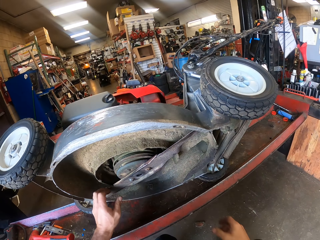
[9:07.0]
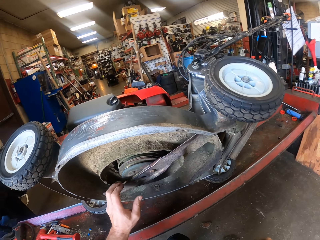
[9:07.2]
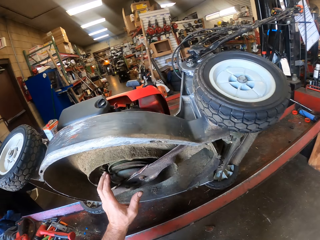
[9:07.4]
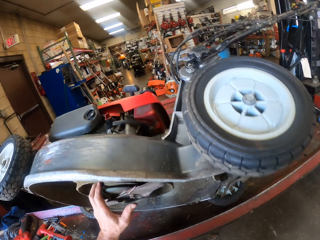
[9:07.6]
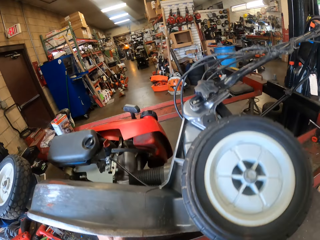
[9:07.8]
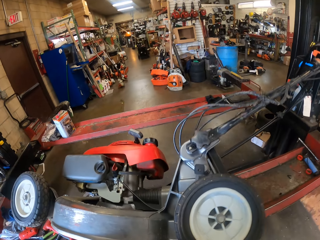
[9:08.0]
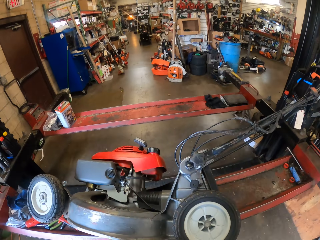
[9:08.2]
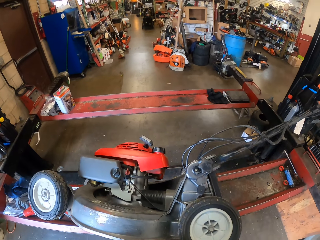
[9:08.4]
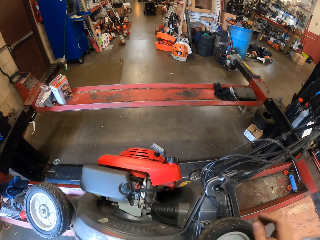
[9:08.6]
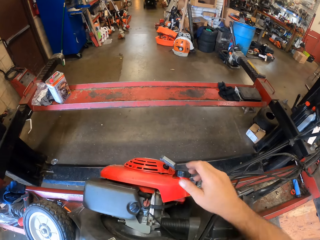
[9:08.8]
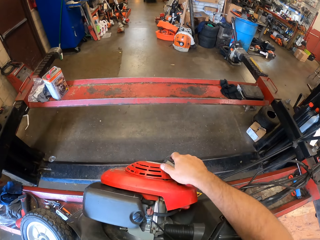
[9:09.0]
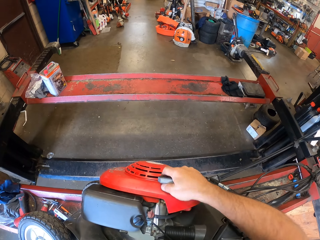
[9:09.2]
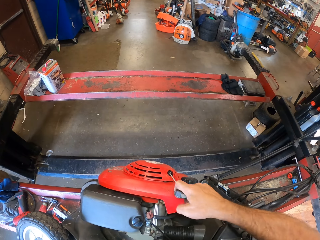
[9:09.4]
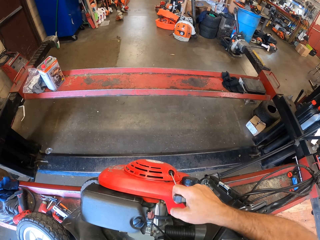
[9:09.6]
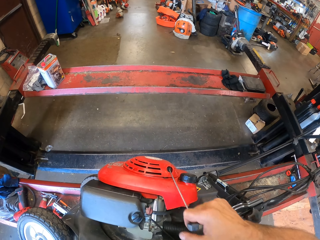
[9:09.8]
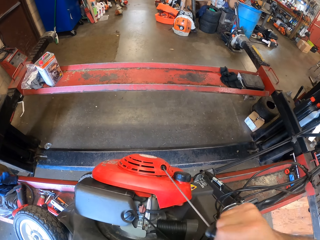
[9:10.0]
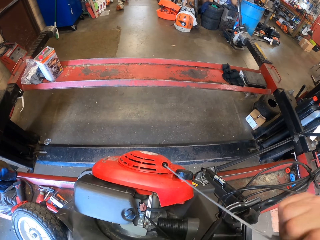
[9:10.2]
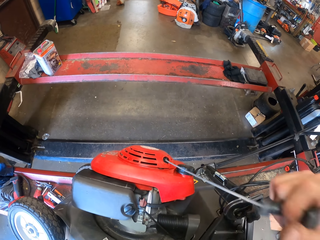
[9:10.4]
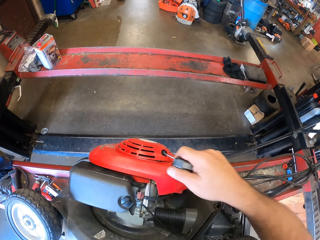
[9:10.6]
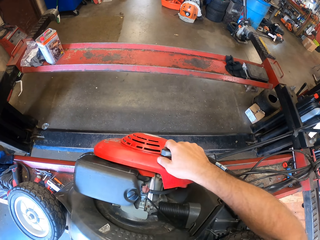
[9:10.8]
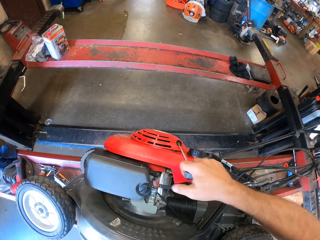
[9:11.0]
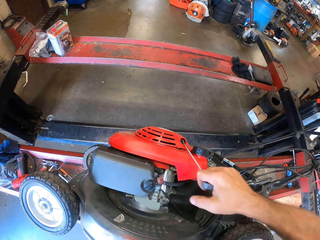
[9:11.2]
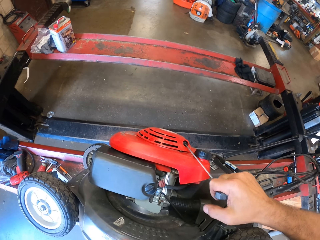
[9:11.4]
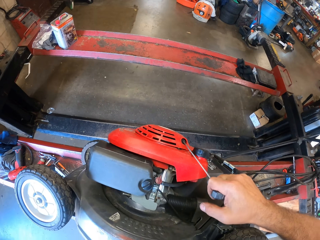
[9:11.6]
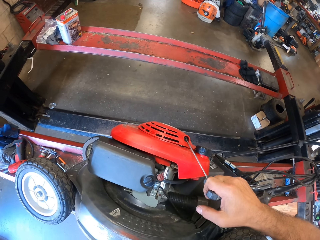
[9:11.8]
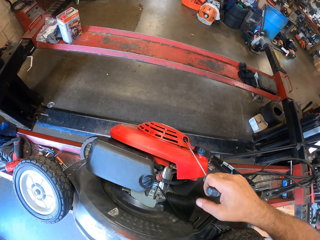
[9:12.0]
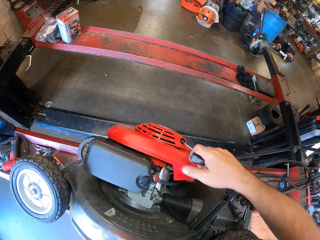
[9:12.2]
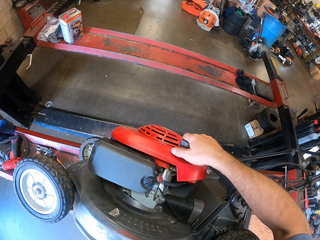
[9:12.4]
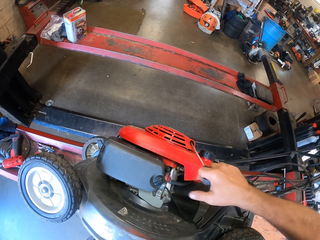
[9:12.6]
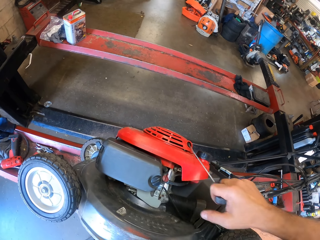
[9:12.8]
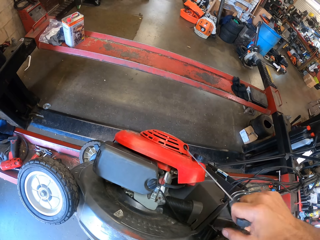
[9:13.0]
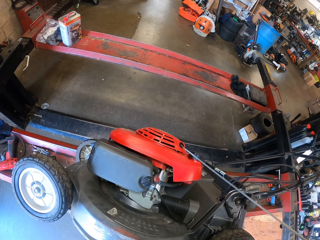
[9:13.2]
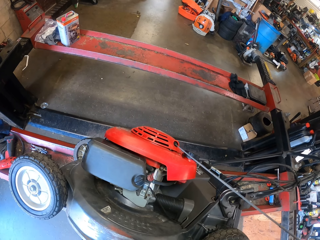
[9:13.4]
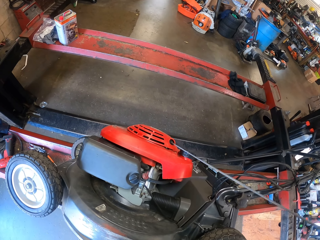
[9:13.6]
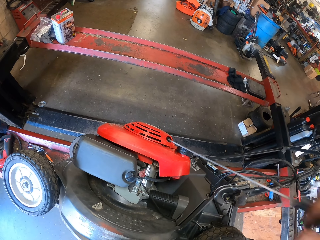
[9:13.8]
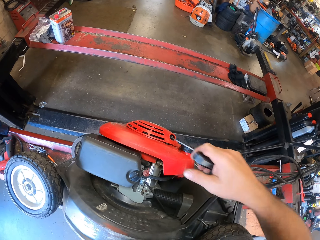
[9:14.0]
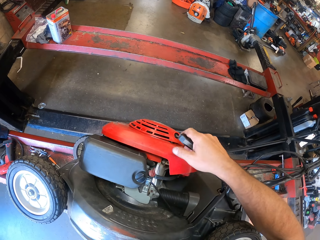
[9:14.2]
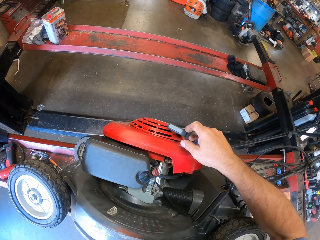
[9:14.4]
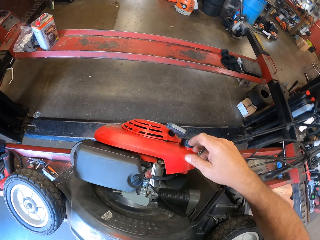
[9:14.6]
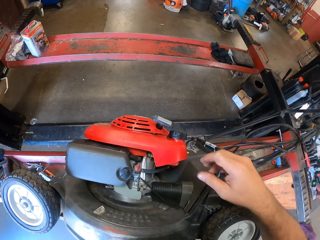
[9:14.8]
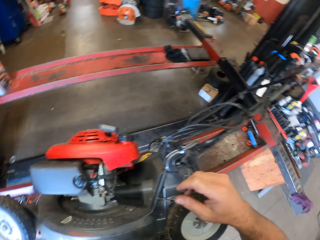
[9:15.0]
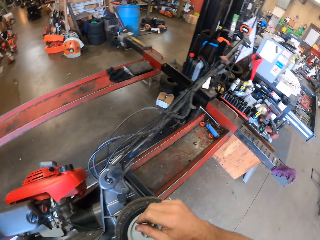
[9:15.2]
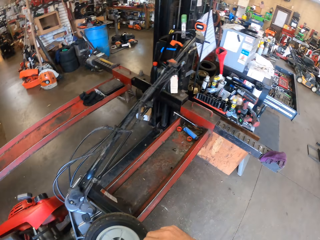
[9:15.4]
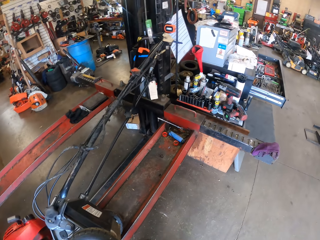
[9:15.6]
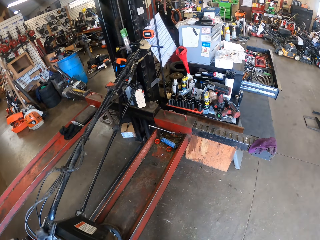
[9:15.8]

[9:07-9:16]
The camera wearer pulls the starter cord of the engine with his right hand. He pulls the lawn tractor brake. He releases the thread of the mower.

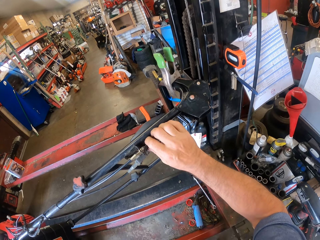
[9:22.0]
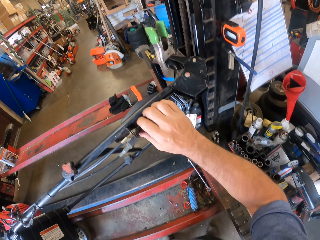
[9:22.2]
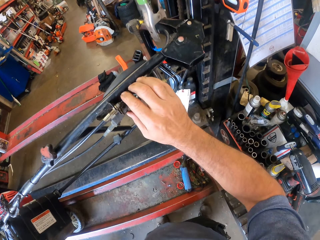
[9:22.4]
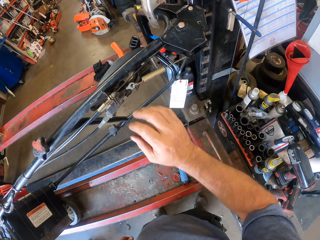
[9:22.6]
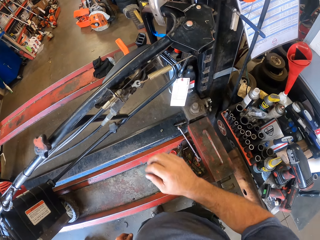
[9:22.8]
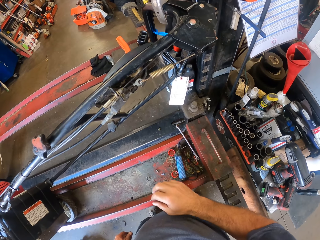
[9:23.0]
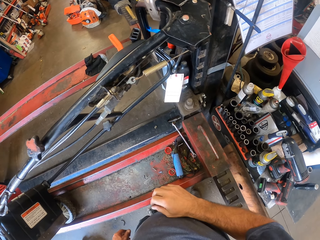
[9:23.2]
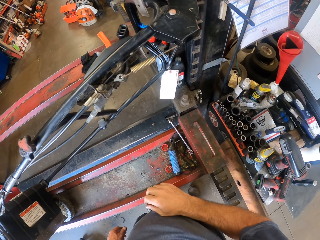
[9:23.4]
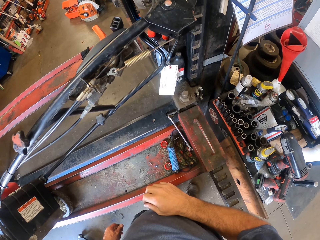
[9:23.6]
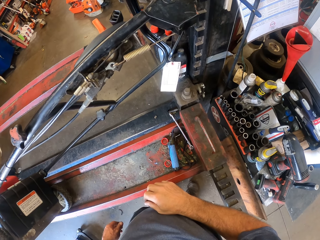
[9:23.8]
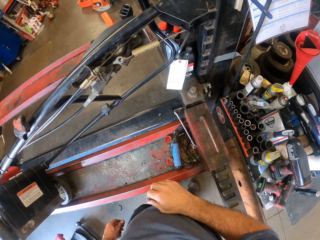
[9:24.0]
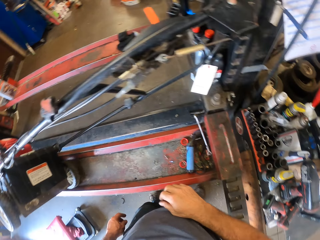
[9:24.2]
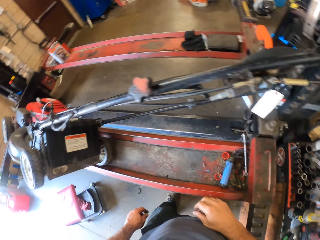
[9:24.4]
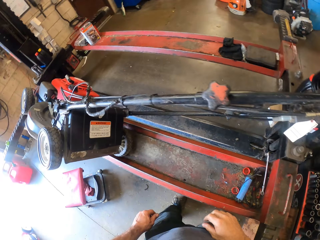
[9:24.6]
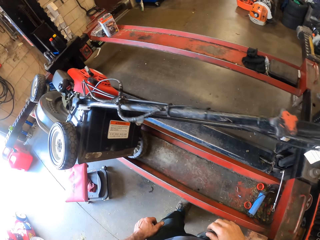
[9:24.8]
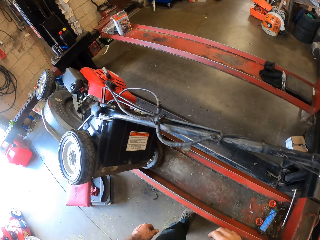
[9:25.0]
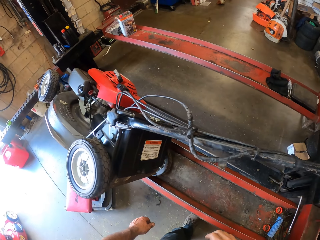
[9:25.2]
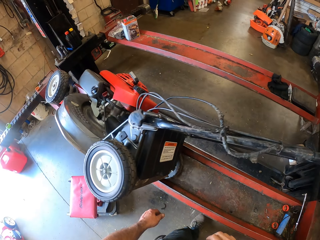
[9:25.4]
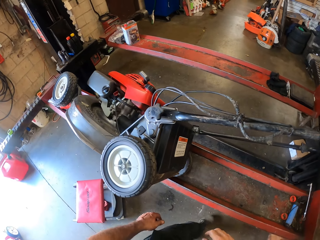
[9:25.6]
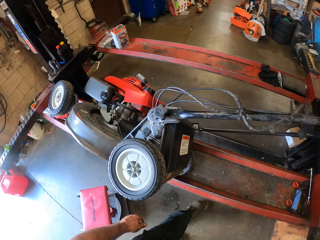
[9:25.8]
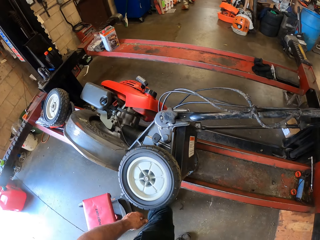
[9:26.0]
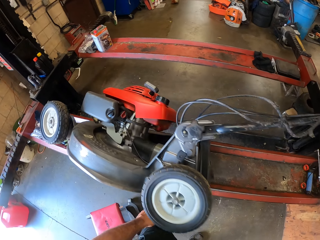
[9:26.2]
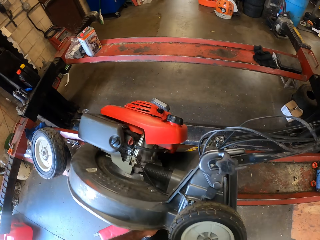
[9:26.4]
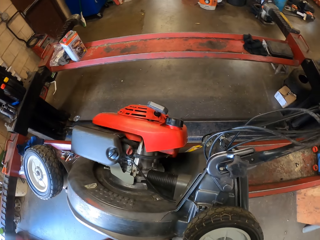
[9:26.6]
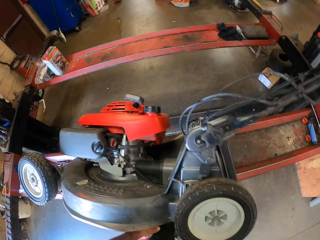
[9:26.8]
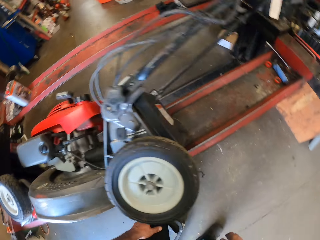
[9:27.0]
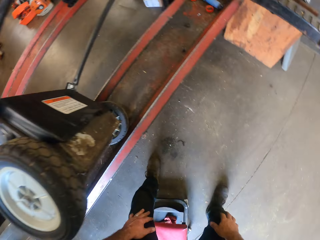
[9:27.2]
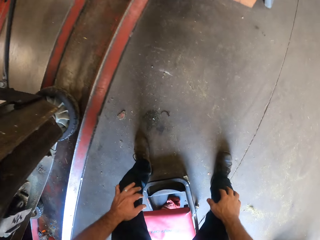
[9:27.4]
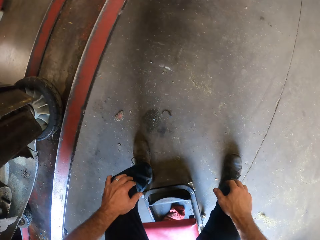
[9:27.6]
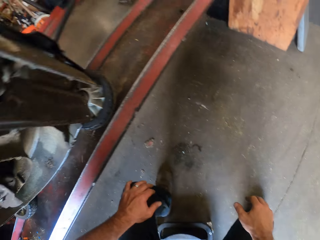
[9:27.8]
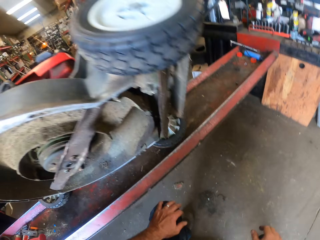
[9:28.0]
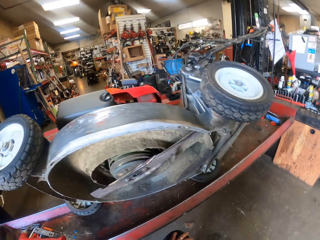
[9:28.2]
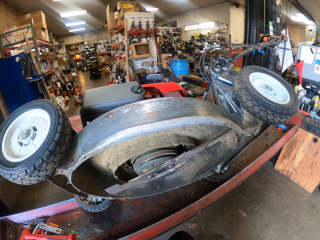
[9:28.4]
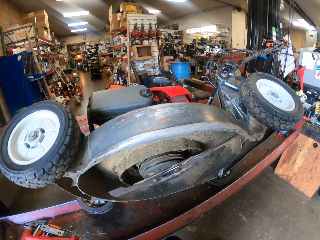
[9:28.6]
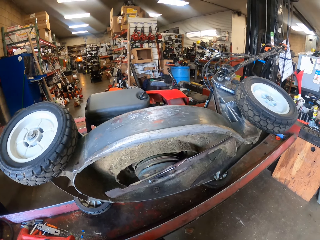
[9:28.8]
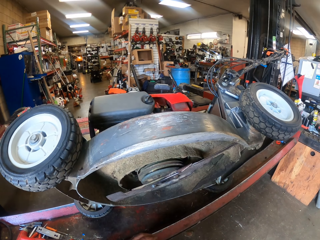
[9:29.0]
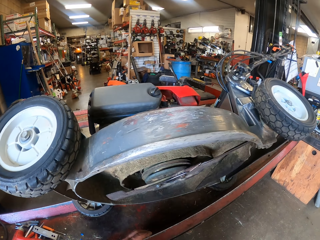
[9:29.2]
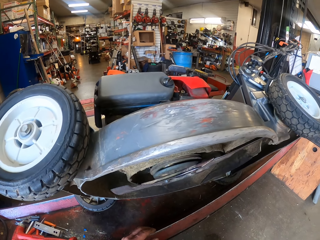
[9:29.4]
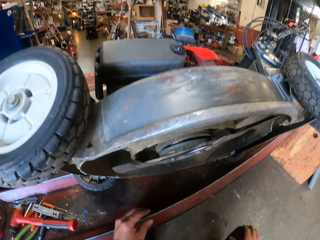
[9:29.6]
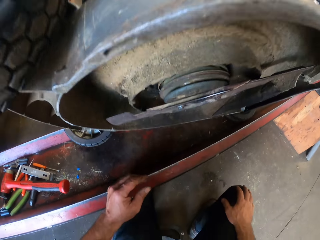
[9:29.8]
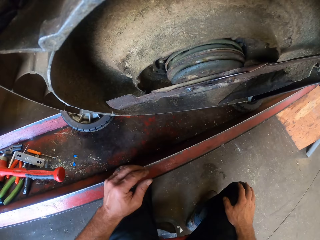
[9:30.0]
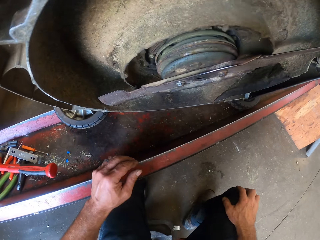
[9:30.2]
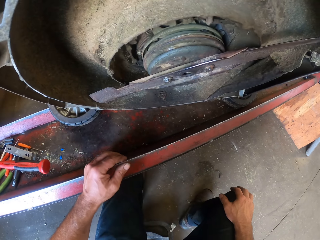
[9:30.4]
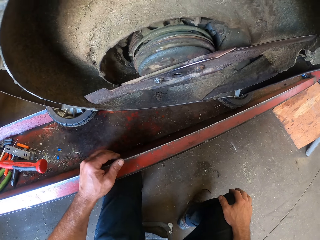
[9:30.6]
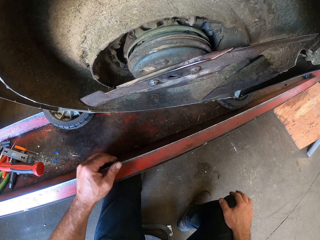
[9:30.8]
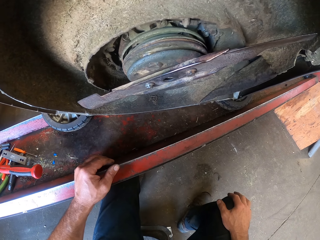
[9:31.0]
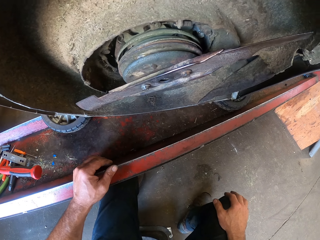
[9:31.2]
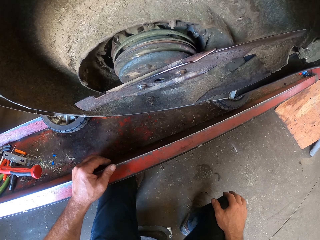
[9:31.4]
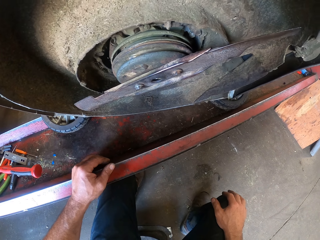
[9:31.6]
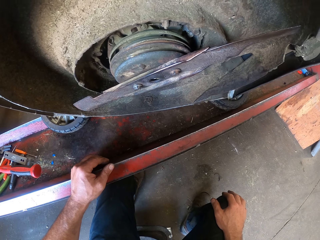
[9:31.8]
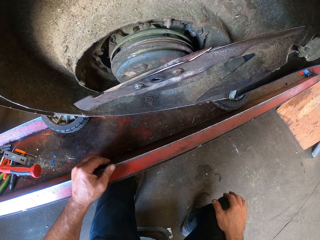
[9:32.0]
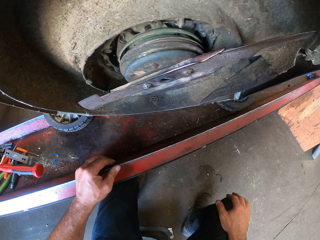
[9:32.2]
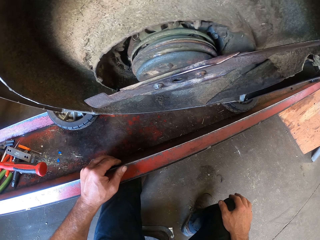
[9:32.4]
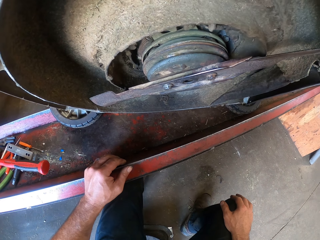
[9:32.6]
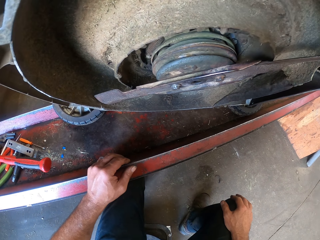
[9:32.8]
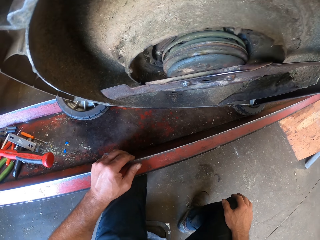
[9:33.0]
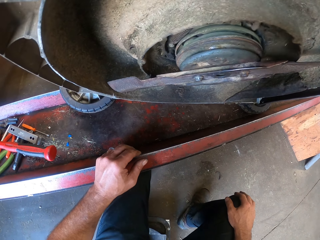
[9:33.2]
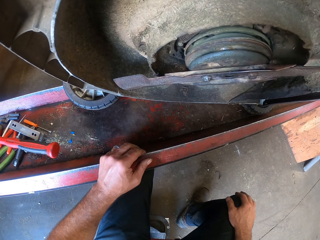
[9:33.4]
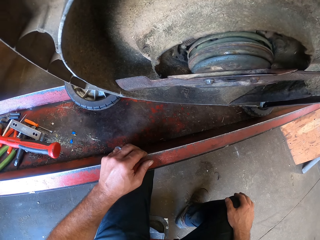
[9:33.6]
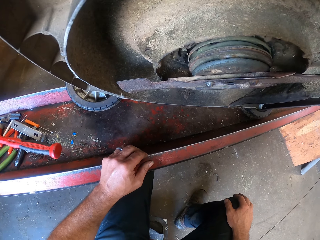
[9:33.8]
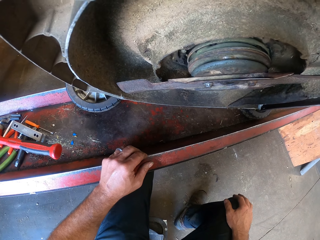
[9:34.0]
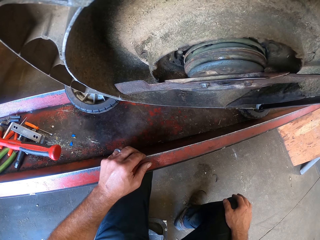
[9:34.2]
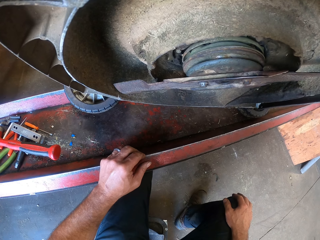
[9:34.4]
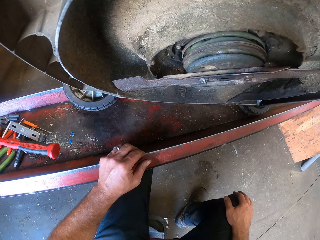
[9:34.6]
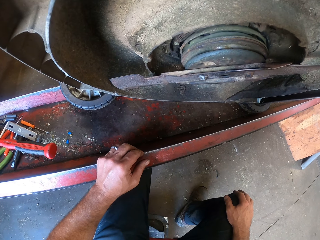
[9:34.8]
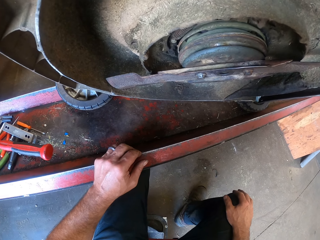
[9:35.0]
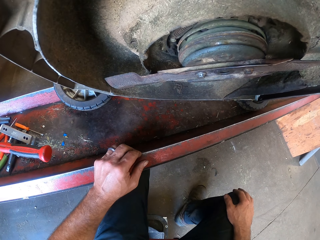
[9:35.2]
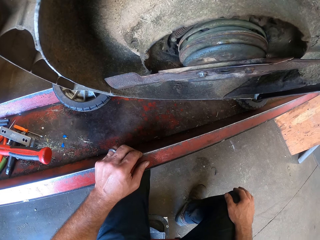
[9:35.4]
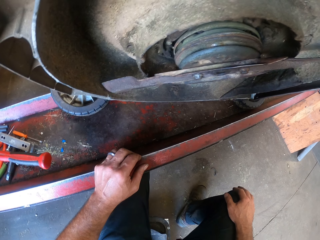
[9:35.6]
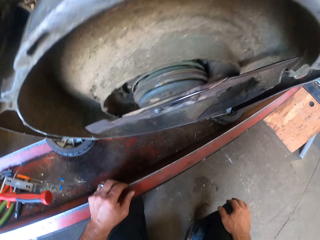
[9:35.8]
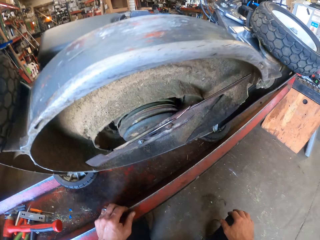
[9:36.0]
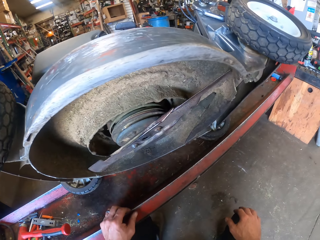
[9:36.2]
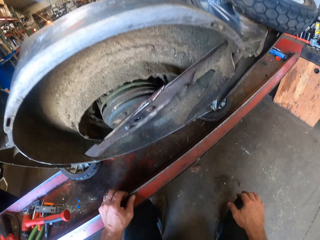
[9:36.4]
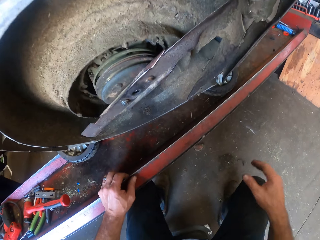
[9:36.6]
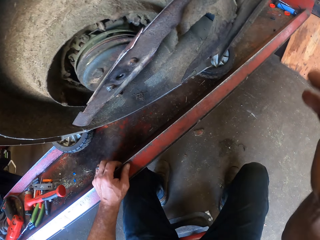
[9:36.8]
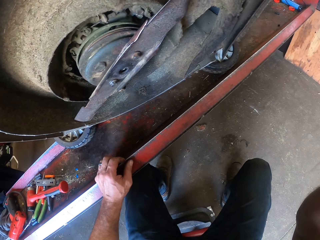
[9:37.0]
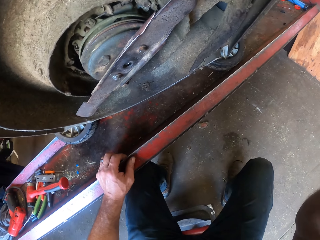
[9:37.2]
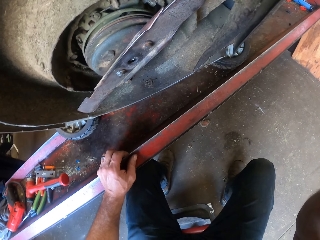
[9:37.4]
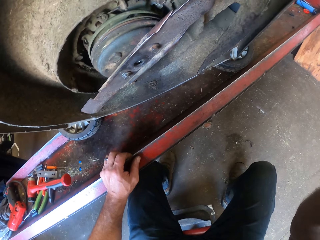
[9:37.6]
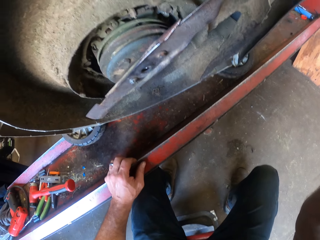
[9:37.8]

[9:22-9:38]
The camera wearer removes his right hand from the mower. He walks to the front of the mower. He sits on a stool. He bends down. He looks over the mower. He puts his left hand on top of an engine stand.
